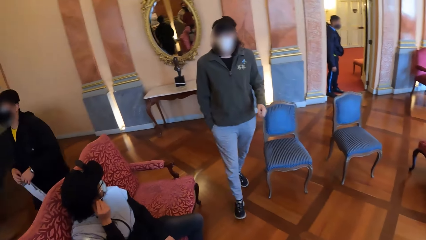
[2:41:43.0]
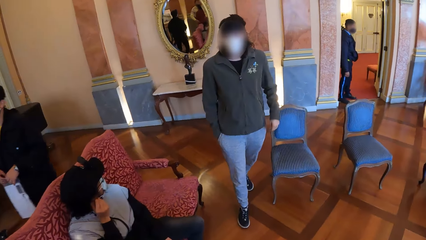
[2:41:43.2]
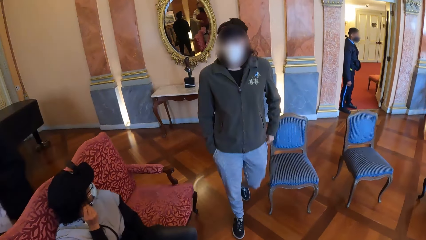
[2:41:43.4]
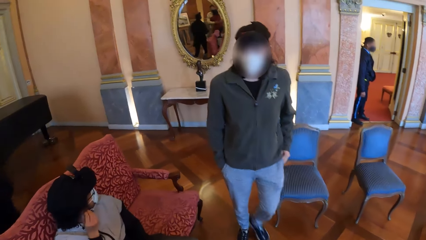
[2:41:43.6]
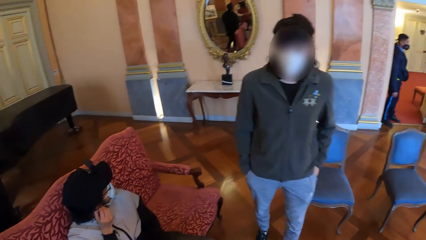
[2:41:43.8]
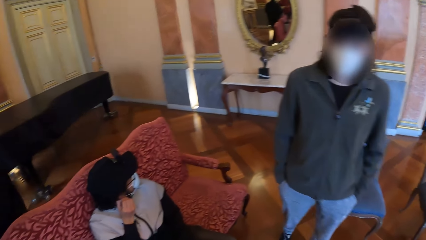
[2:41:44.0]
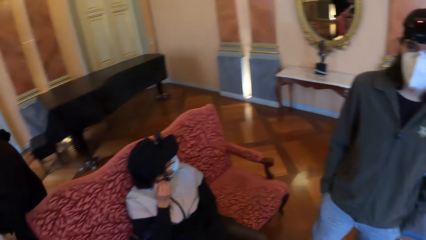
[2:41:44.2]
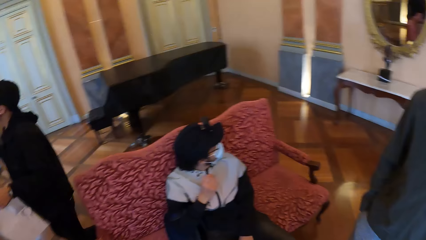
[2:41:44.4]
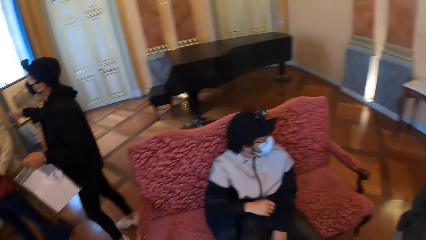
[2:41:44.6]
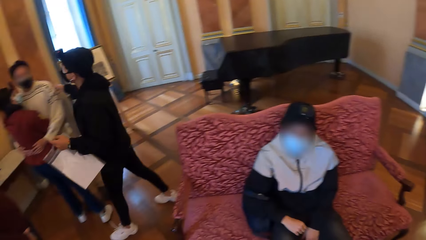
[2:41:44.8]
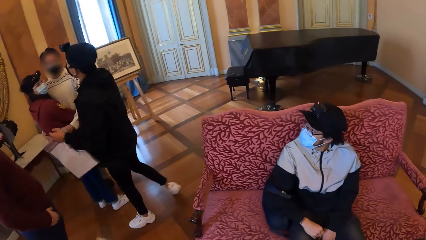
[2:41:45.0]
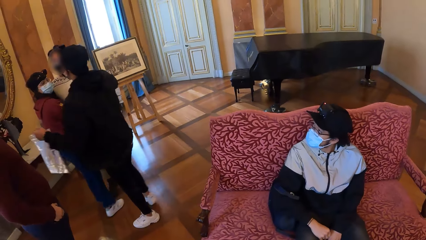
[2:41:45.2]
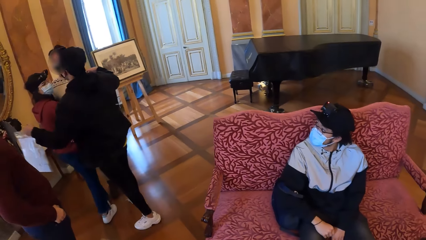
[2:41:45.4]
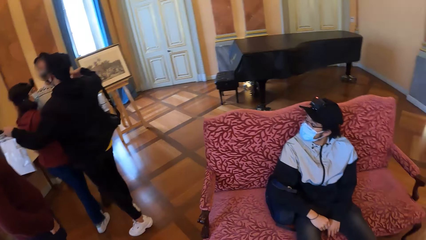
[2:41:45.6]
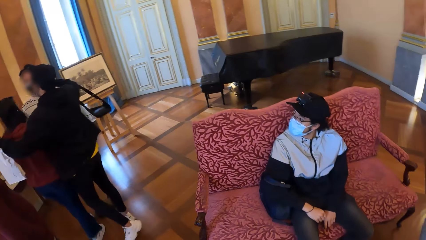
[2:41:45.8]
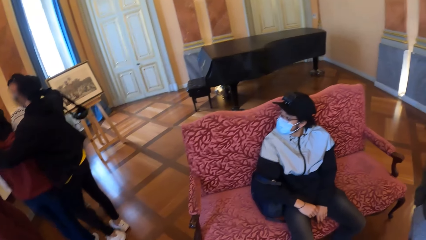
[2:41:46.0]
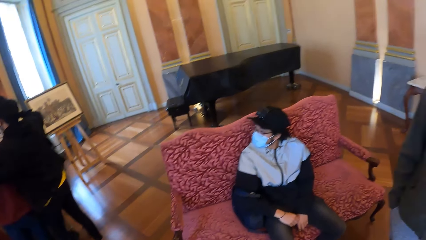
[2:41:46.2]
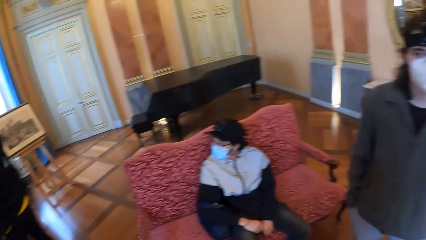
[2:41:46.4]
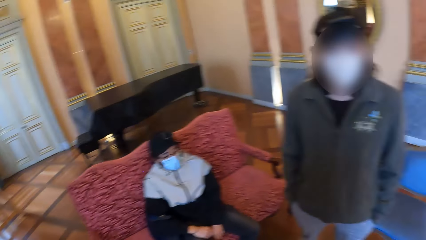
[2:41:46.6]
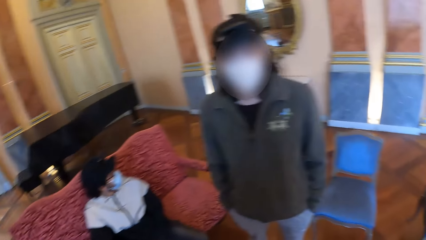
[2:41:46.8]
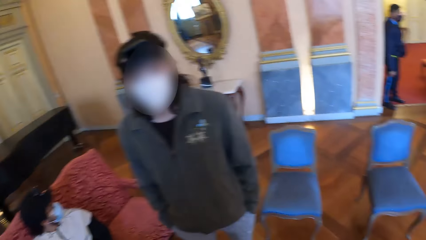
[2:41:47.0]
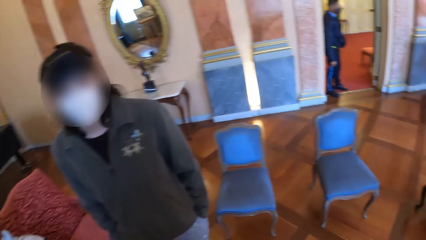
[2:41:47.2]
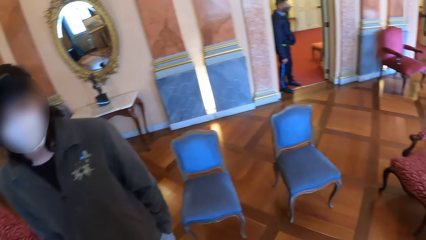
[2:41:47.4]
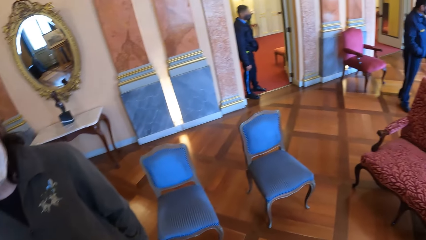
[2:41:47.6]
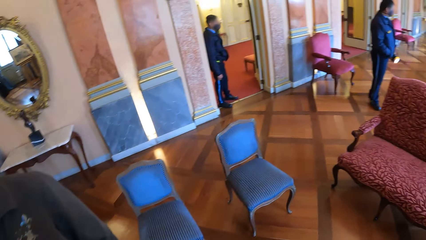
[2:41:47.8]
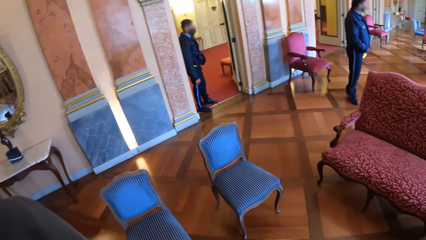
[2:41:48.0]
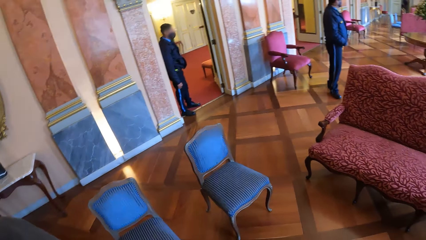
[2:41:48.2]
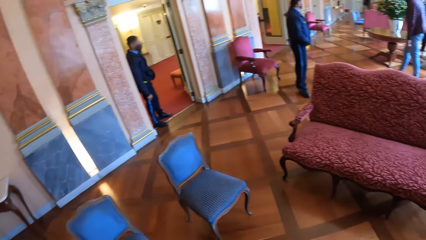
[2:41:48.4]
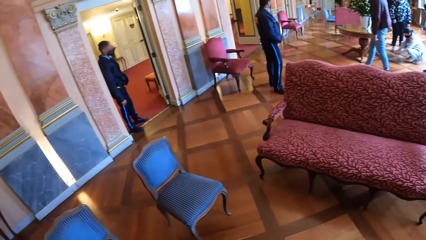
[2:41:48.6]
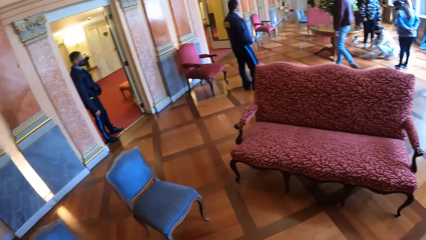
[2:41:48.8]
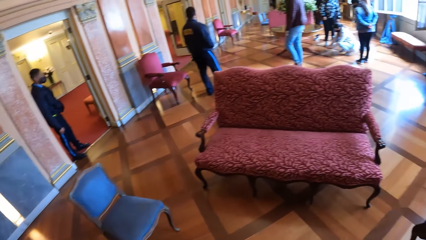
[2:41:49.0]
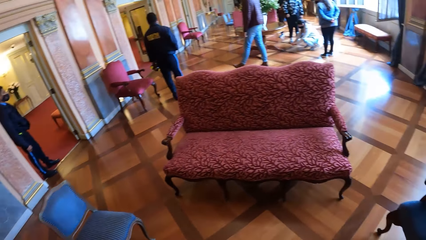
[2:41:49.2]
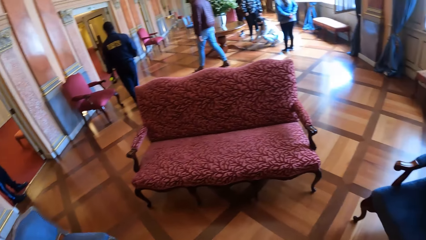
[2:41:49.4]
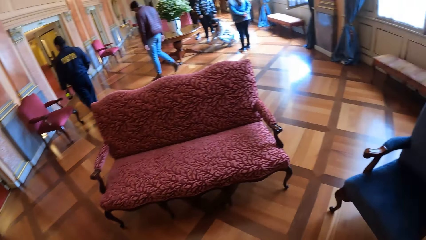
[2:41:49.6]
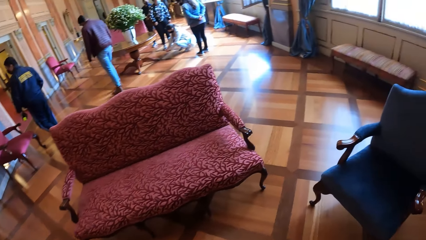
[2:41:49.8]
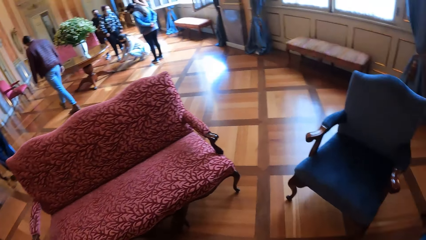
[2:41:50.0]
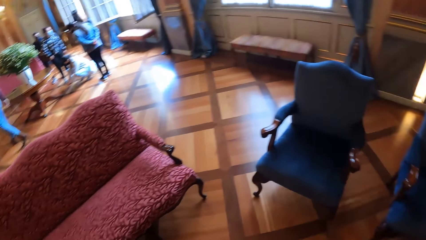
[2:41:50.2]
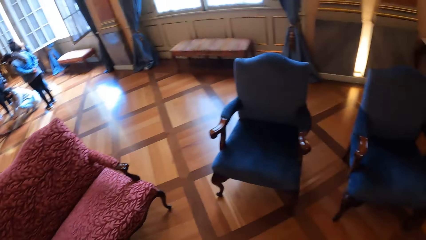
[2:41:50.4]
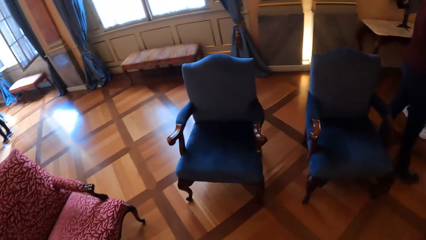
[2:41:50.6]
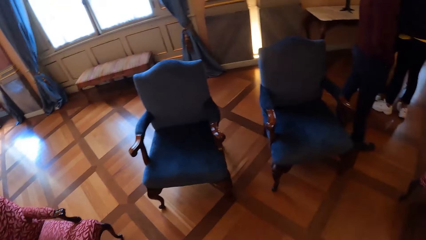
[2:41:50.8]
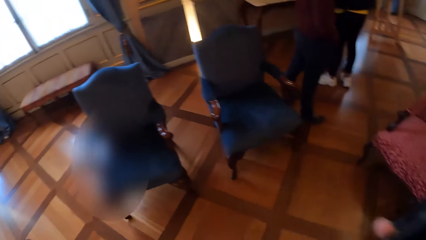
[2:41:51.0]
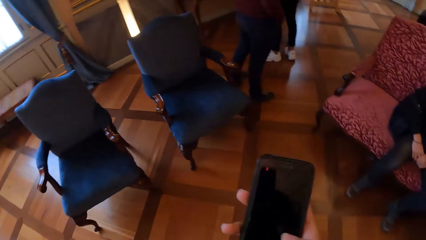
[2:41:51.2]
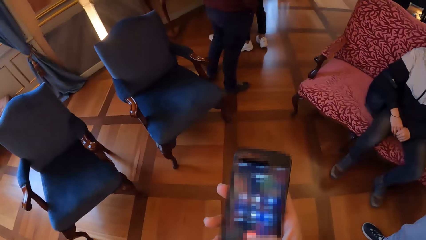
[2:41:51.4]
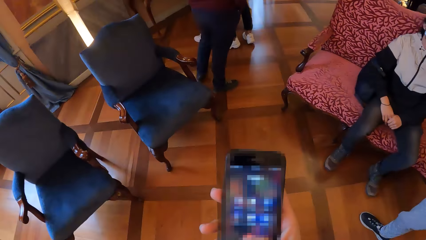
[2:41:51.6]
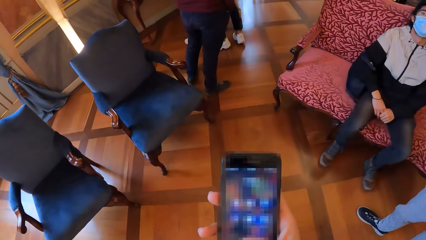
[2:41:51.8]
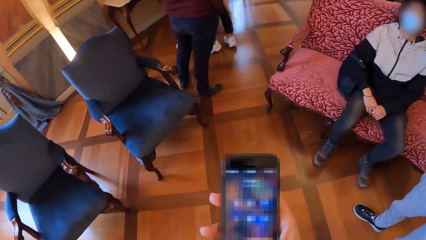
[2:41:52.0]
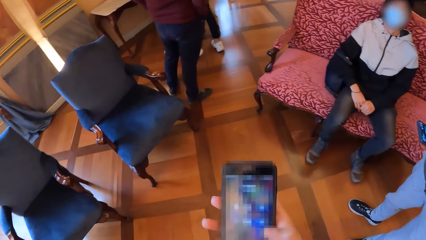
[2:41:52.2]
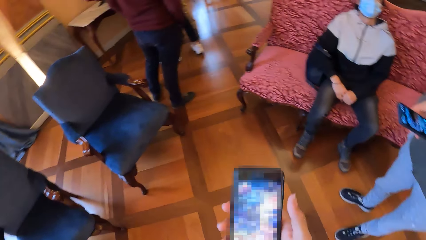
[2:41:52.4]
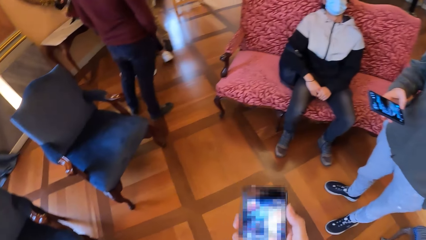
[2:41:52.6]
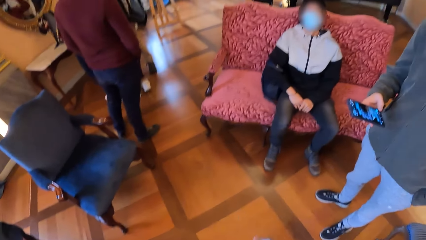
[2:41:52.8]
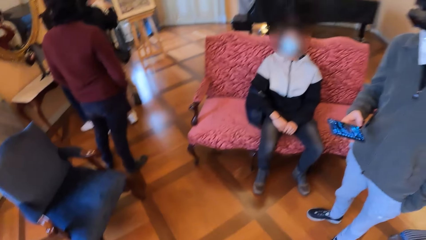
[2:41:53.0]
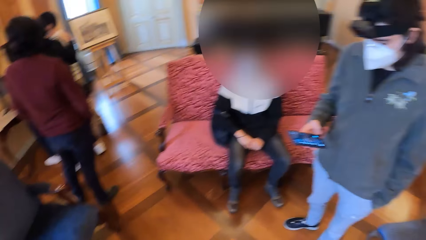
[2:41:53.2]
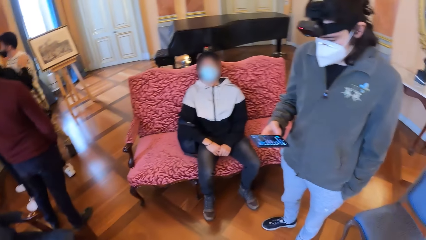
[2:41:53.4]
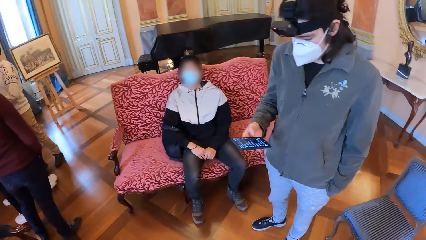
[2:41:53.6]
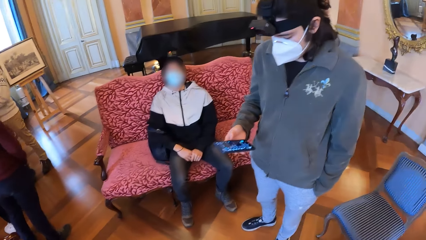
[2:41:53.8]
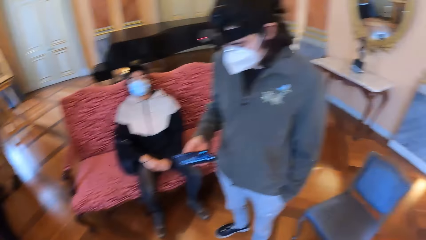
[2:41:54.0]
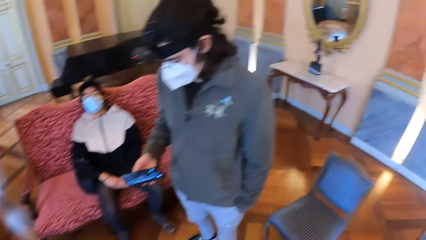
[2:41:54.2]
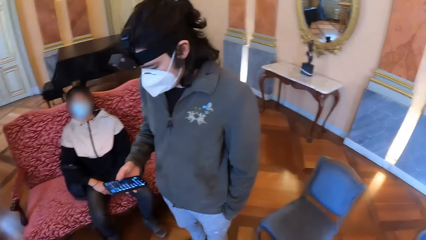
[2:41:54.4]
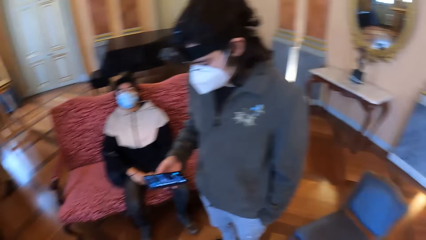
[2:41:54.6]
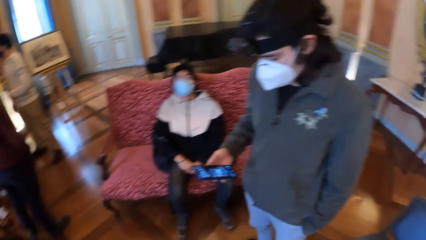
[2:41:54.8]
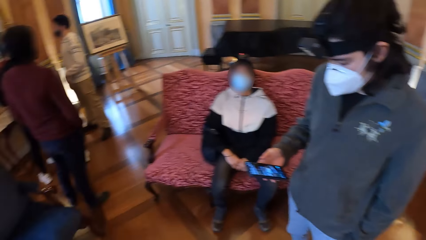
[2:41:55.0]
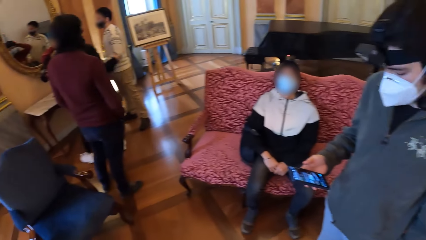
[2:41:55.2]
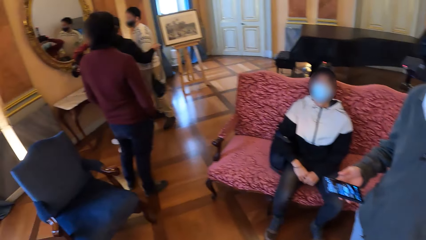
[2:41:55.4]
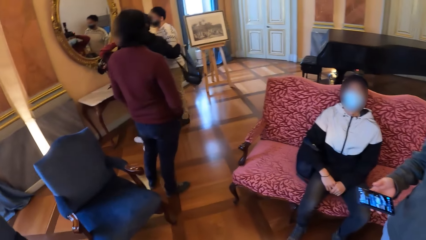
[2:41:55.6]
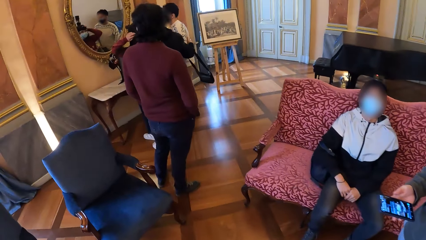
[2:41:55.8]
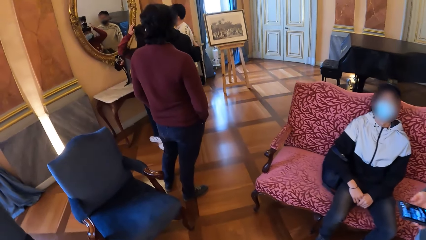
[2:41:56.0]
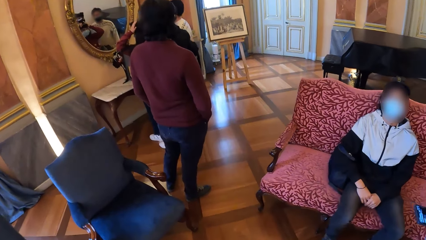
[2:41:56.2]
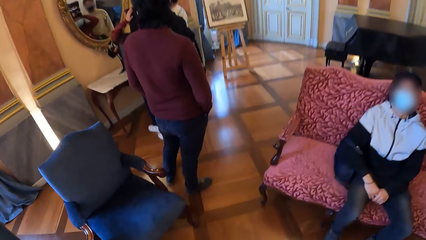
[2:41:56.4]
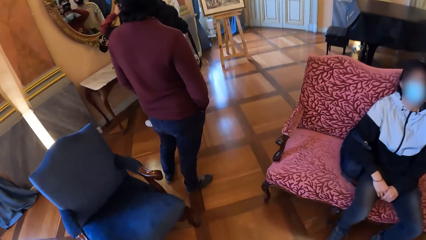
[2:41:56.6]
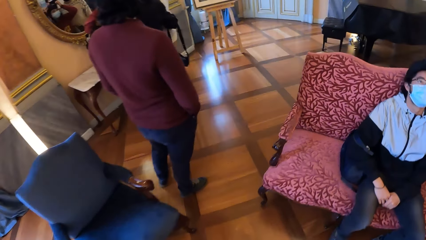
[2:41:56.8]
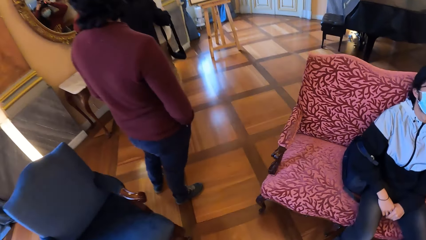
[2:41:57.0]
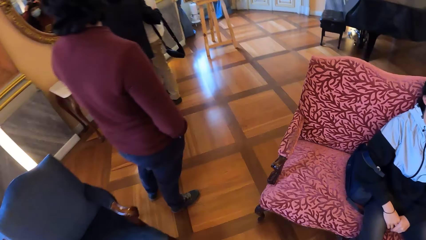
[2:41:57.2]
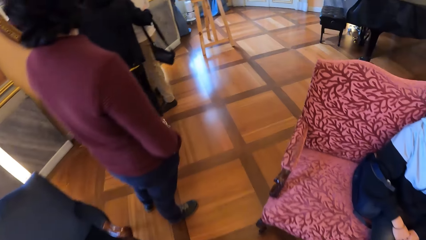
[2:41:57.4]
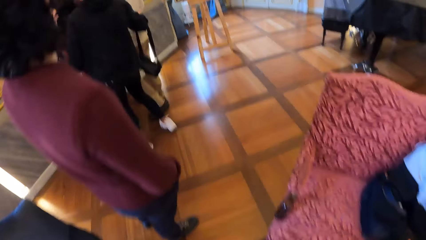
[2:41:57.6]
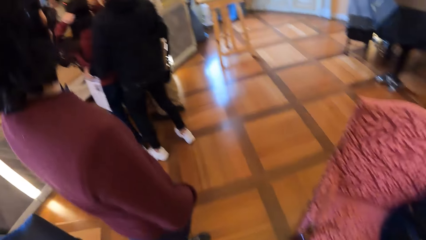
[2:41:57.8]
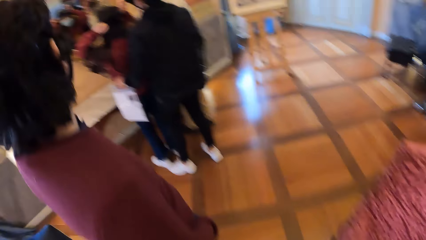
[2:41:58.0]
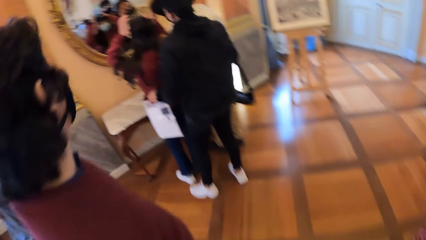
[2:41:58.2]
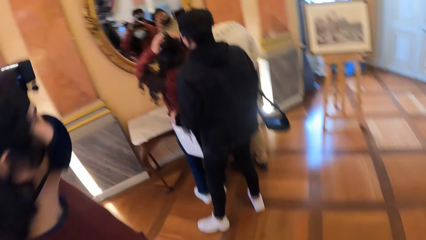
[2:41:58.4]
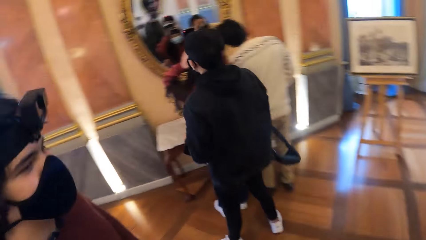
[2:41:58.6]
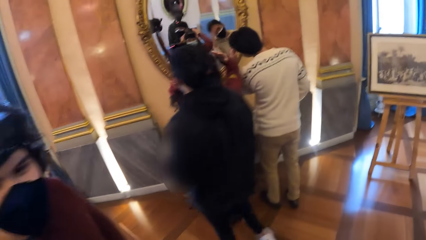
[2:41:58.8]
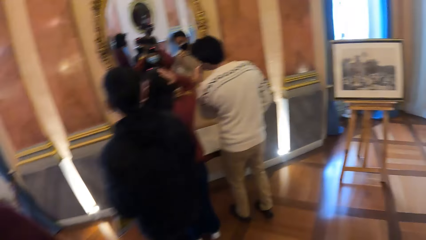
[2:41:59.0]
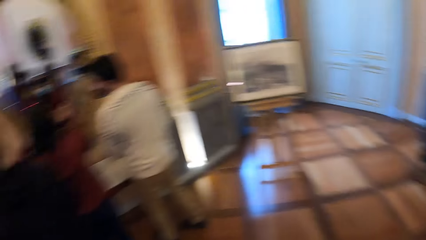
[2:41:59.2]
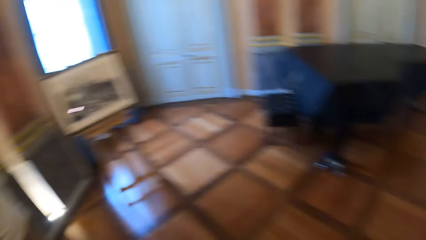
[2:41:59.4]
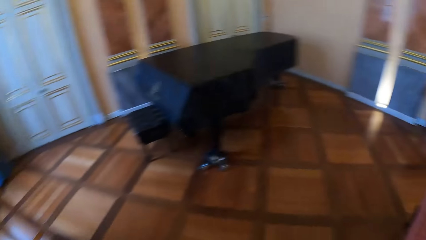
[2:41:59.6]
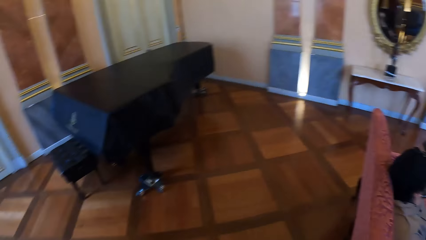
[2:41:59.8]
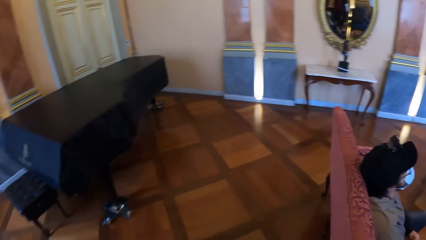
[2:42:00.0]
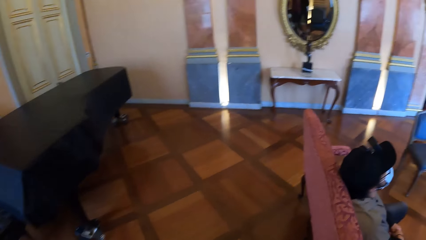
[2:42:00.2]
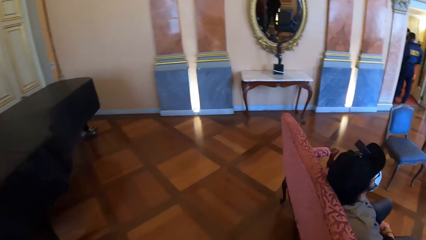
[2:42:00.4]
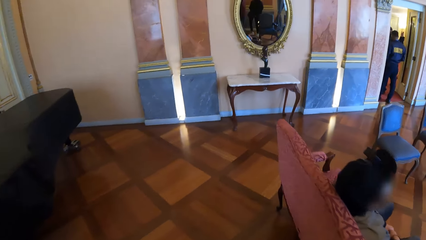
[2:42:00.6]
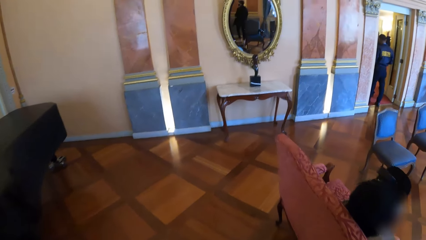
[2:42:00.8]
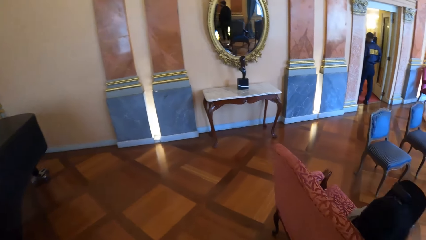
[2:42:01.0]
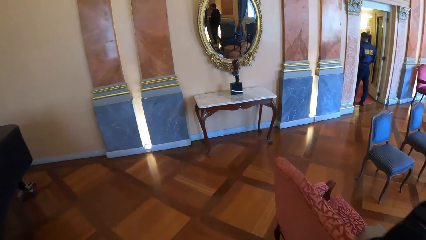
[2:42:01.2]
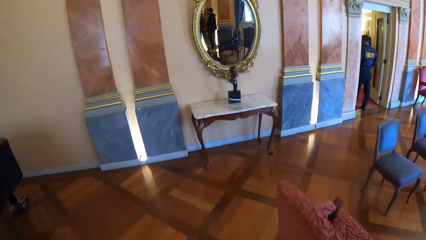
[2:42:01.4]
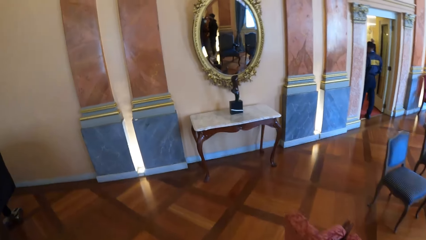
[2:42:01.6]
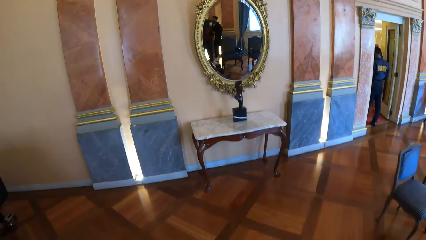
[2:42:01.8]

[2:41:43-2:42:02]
The camera wearer looks around. A man hugs another man and a woman together. The camera wearer operates a phone with her right hand. She looks at the phone. Another man operates a phone with his right hand. The camera wearer looks around. She walks to a mirror in the room and walks around.
